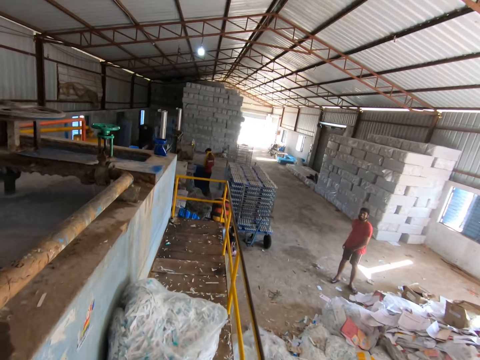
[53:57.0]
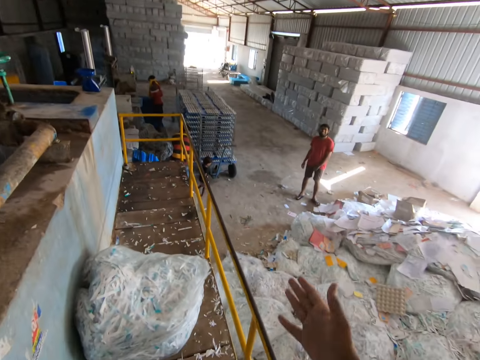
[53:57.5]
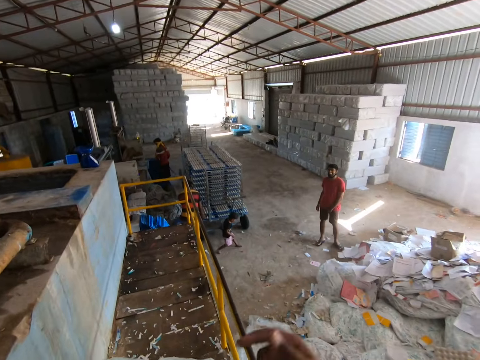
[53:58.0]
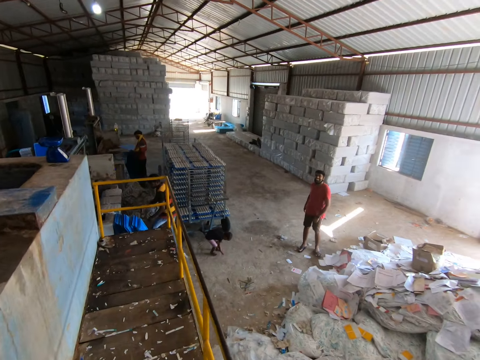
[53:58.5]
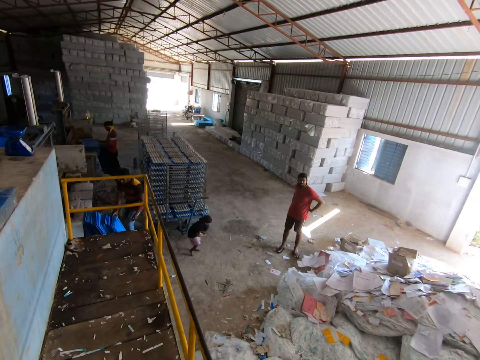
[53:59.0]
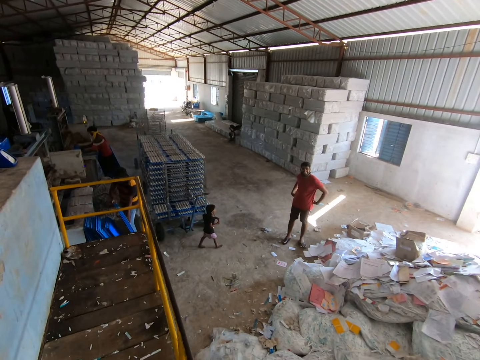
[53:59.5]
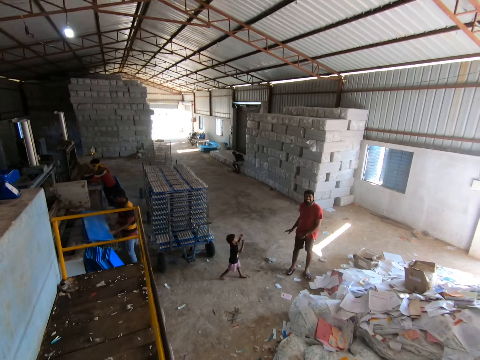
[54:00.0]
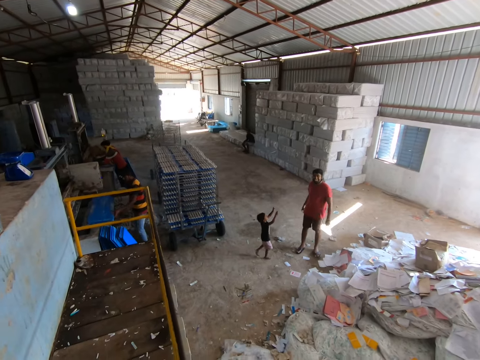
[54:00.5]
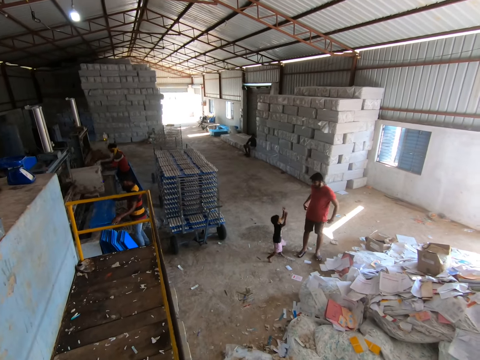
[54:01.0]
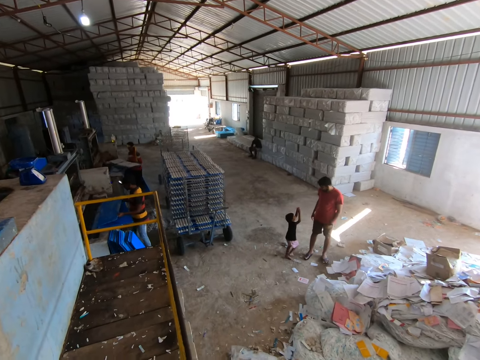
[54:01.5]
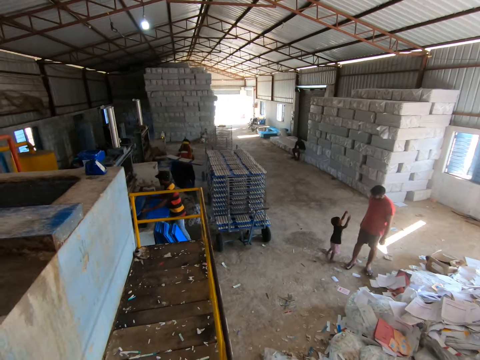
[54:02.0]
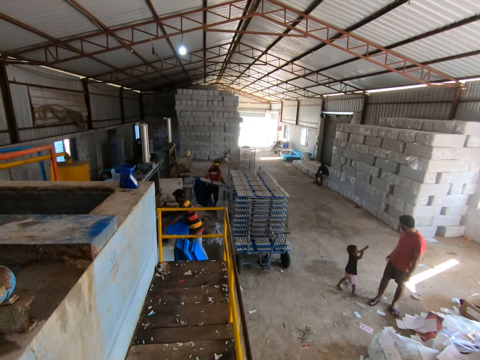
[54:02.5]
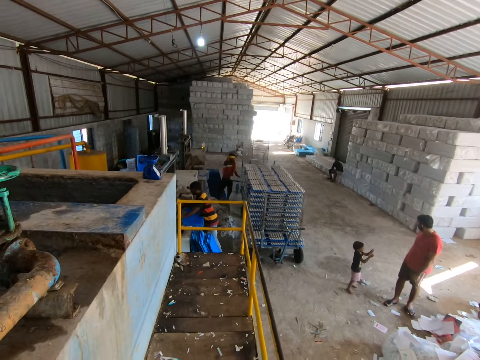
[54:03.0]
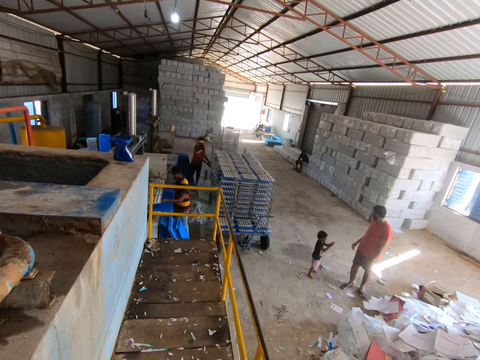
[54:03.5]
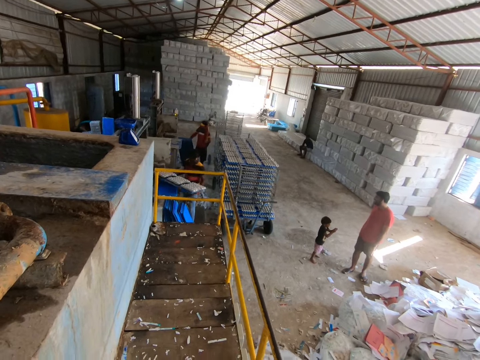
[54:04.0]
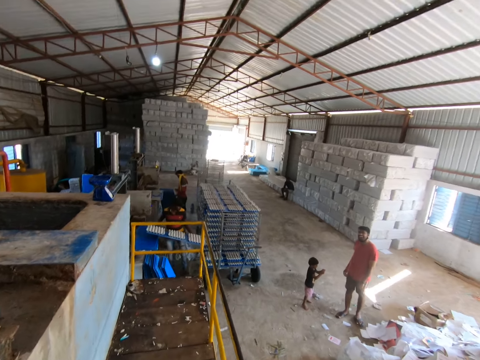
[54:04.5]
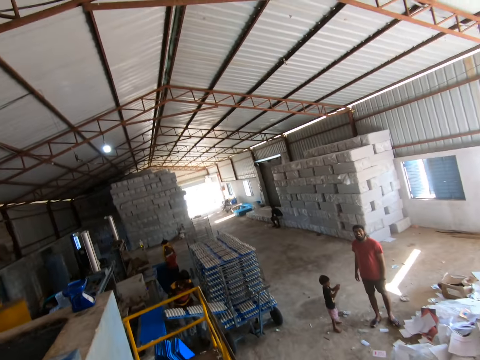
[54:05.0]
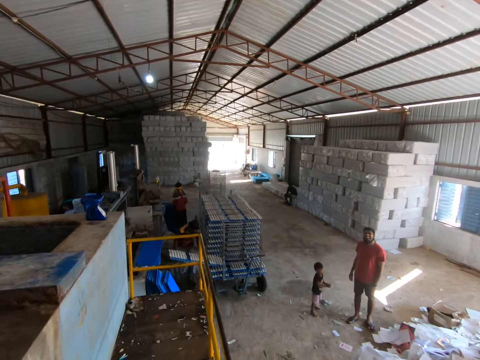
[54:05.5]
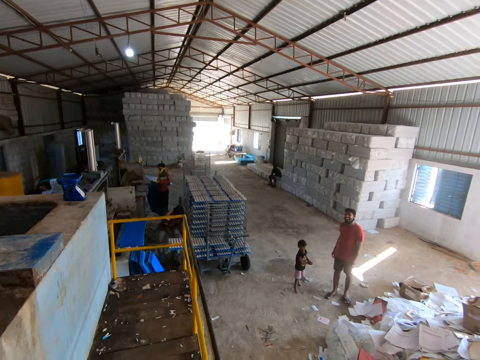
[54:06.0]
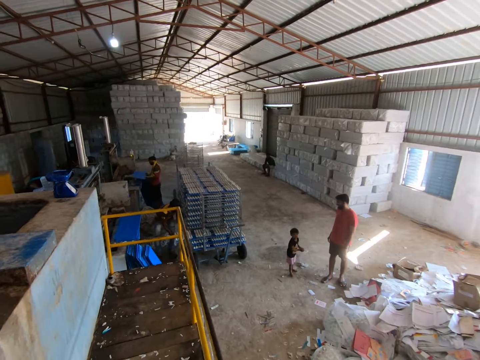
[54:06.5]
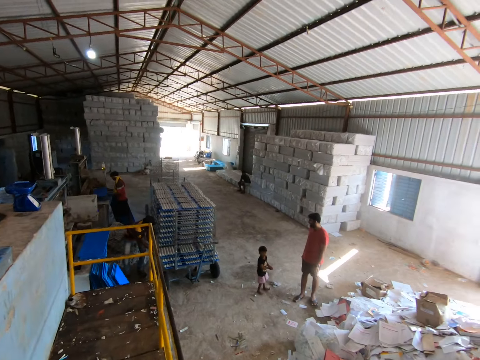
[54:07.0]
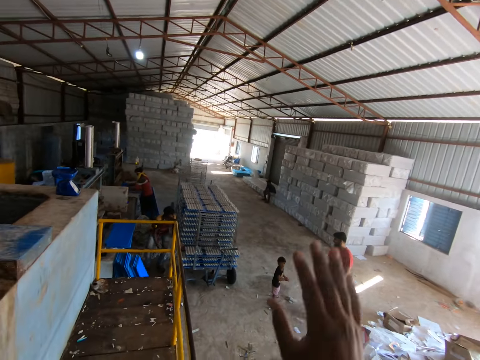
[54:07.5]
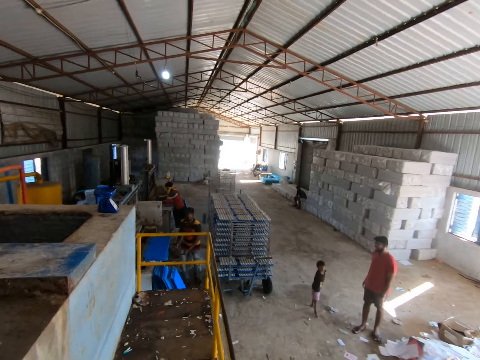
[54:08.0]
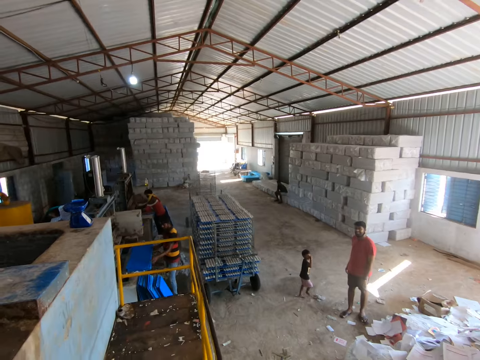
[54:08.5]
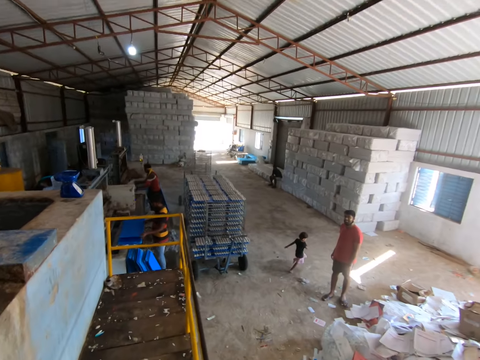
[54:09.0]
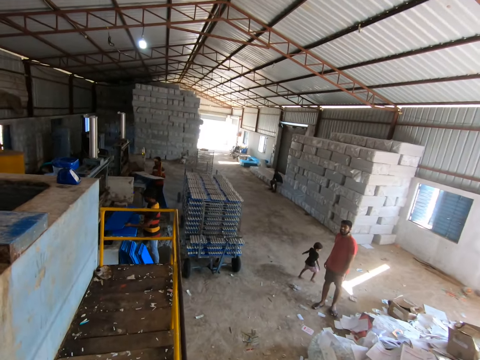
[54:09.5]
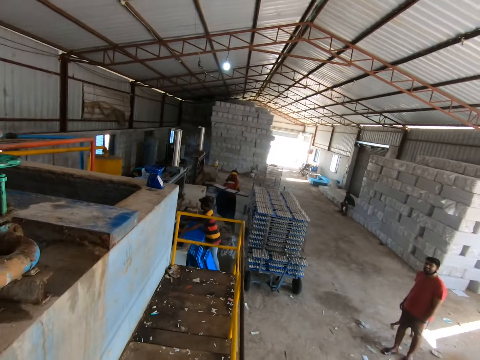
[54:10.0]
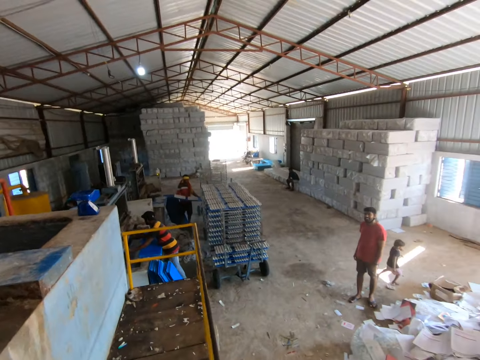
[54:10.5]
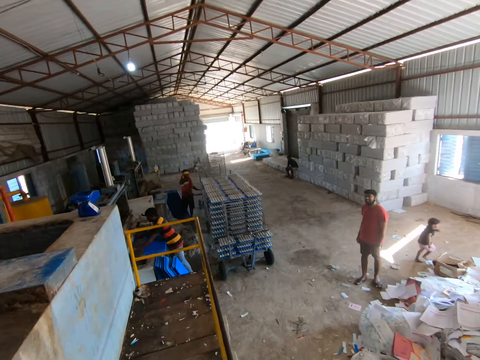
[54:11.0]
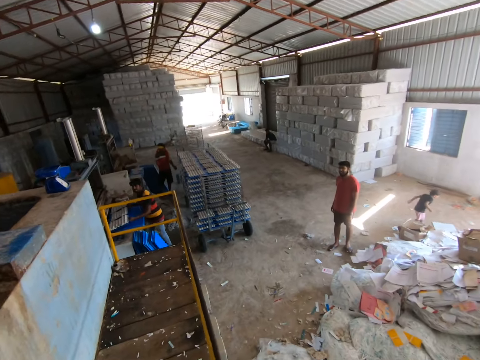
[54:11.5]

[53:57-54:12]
A man holds his shirt with both hands. A boy interacts with the man. Another man puts the board in the egg crate making machine with both hands. A third man puts a board with the egg crates in the shelf with both hands. The second man puts a board with the egg crates in the shelf with both hands. The third man puts the board in the egg crate making machine with both hands. The camera wearer makes a hand gesture. The second man puts the board in the egg crate making machine with both hands. The third man puts a board with the egg crates in the shelf with both hands.

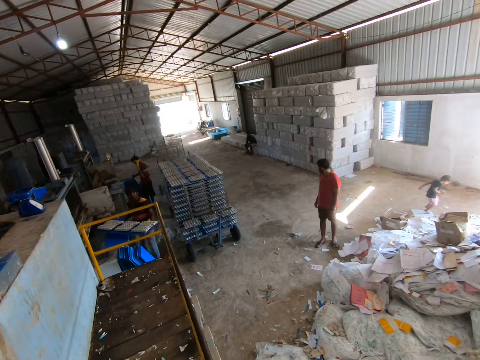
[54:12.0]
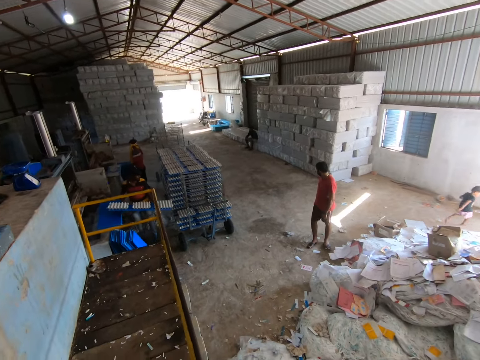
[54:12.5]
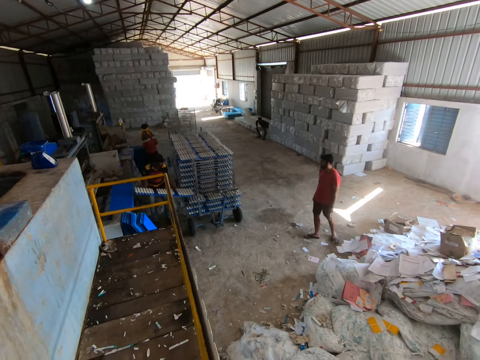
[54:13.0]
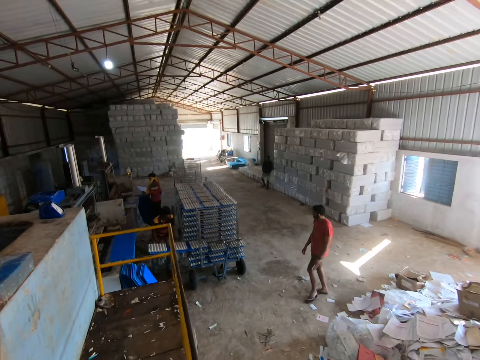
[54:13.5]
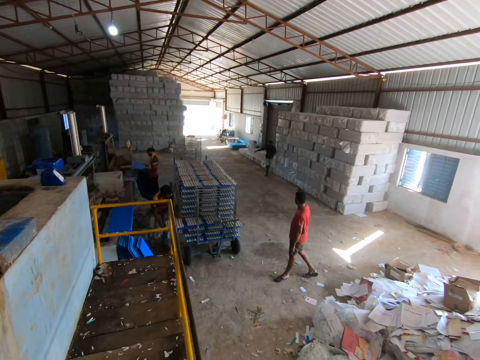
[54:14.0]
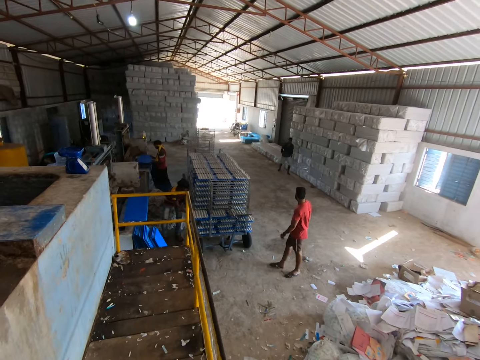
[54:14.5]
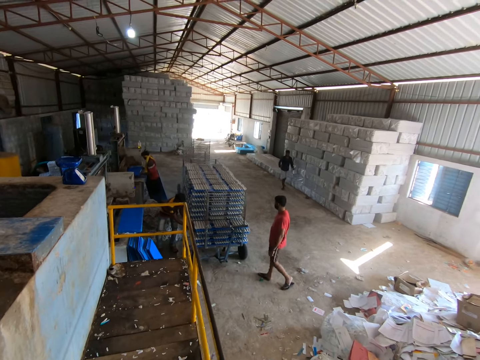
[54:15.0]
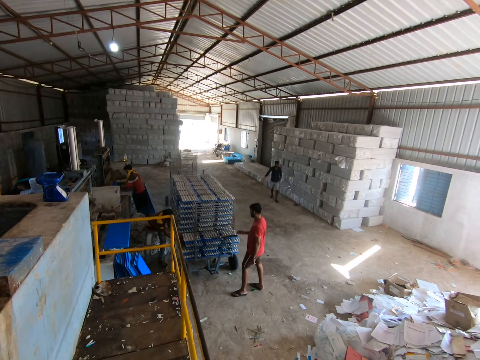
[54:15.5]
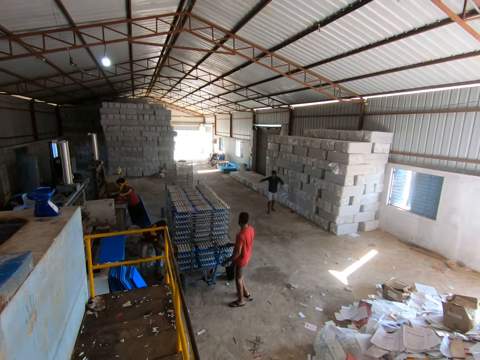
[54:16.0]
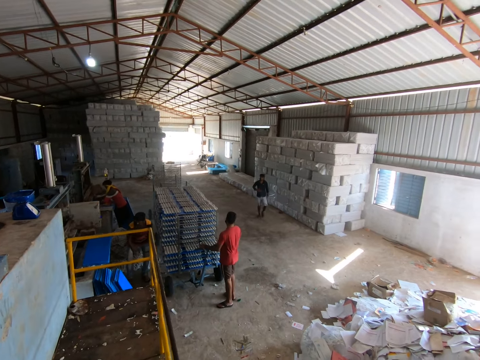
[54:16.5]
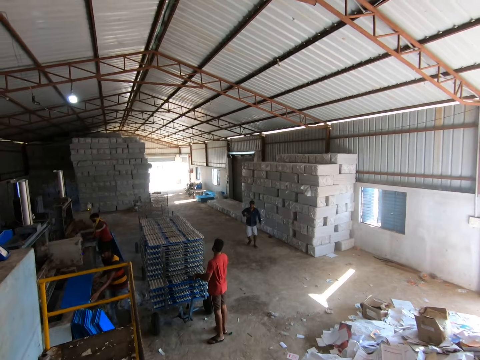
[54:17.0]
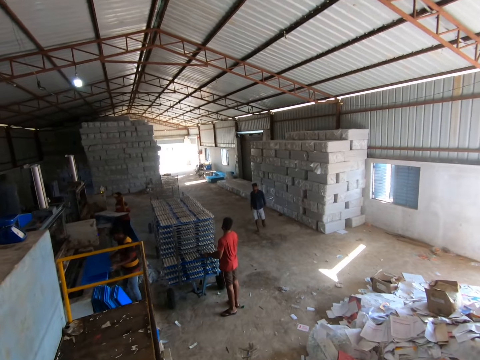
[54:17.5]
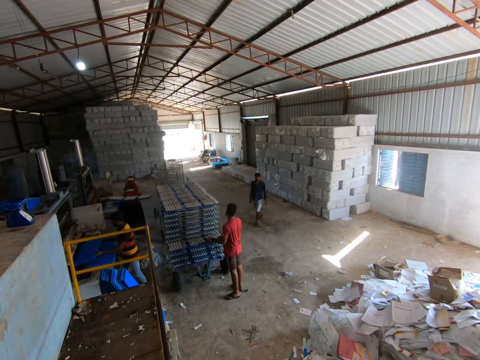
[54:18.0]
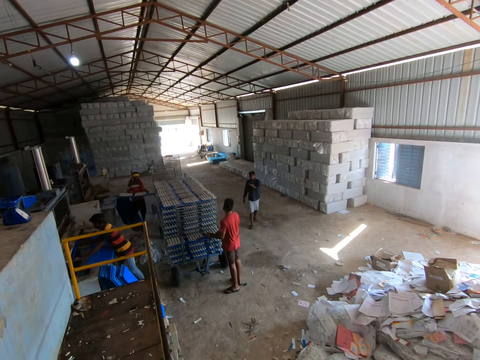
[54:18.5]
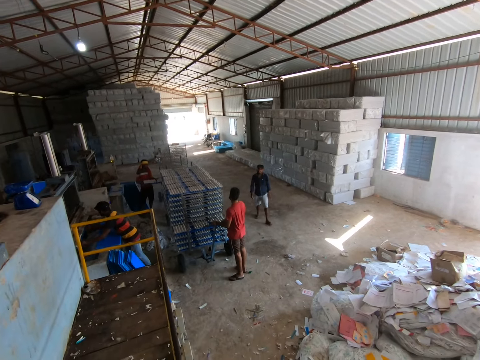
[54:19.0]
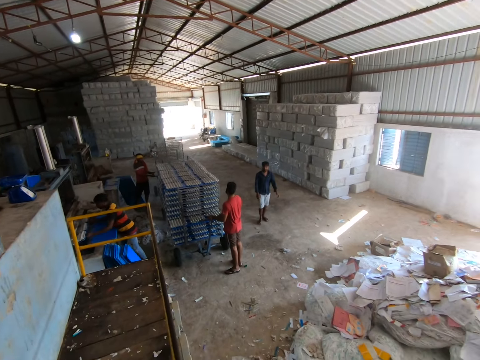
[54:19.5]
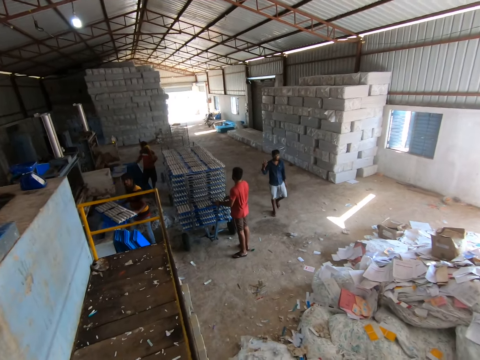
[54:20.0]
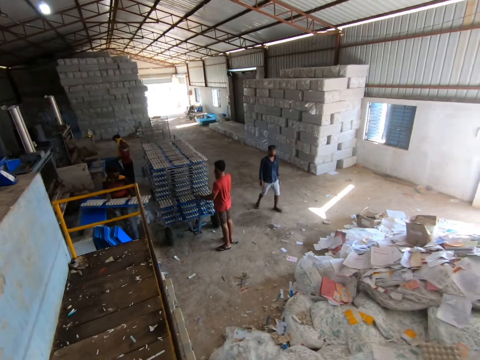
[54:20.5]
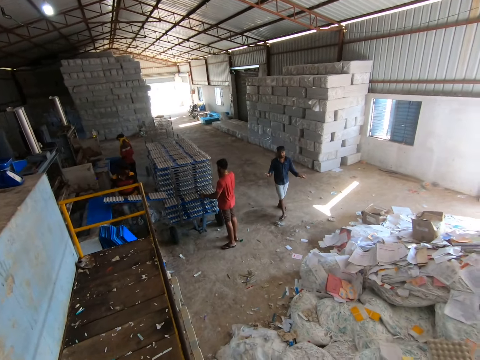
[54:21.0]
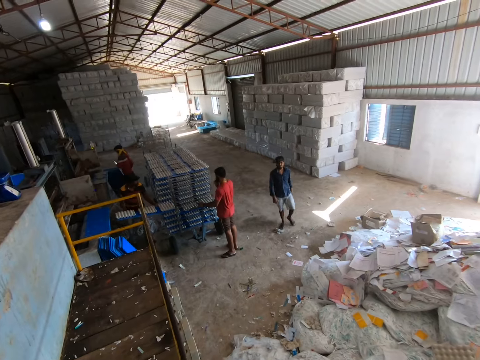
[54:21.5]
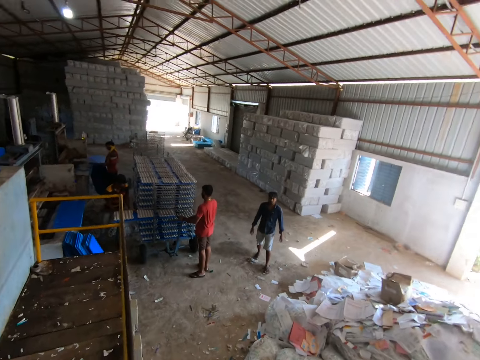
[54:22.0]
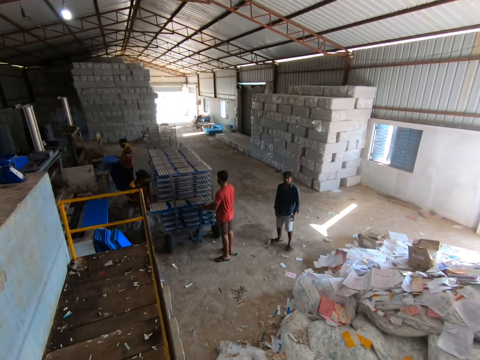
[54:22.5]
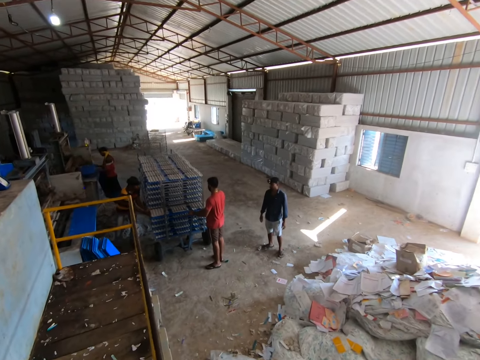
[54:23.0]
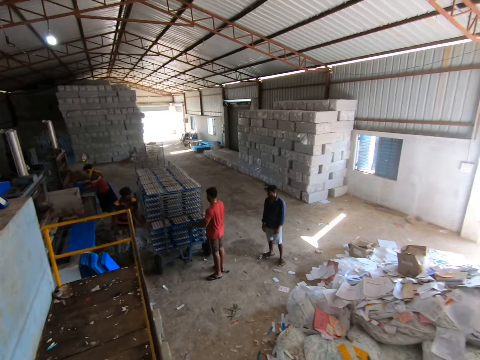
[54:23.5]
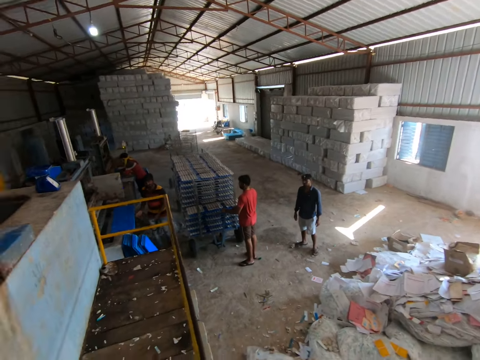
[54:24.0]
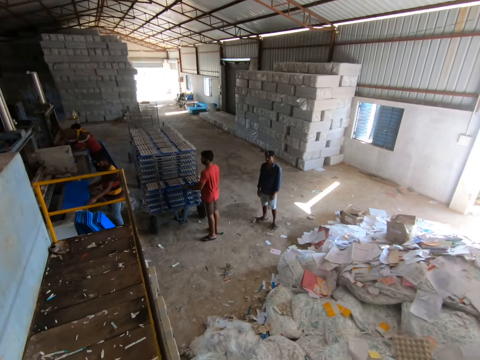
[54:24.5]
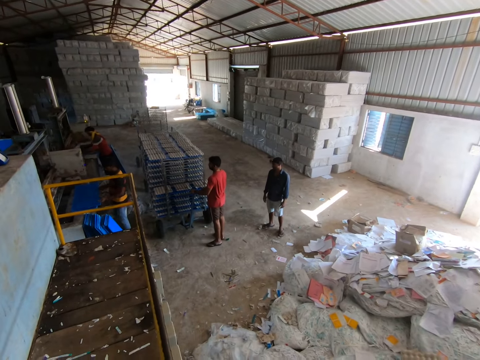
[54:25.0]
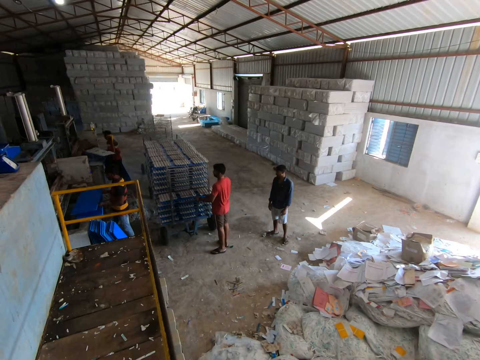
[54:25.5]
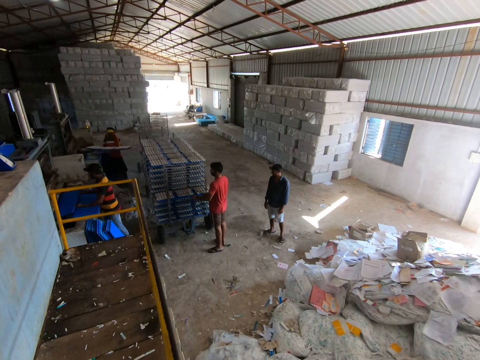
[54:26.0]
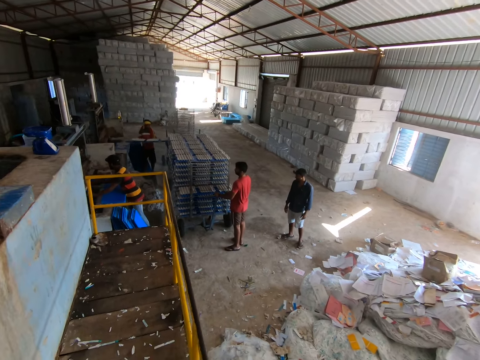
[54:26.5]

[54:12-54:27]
A man puts the board in the egg crate making machine with both hands. Another man puts a board with the egg crates in the shelf with both hands. A third man places his right hand on the handle of the rack. The third man interacts with a fourth man and places his left hand on the handle of the rack. The second man removes the tray of molded crate from the crate molder with both hands. The first man picks up a tray from the stack of trays with both hands and places the tray in both hands into the crate molder. The second man places the tray of crates in both hands into the rack. The first man removes the tray of molded crate from the crate molder with both hands. A fifth man converses with the camera wearer. The first man places the tray of crates in both hands into the rack. The second man picks up a tray from the stack of trays with both hands and places the tray in both hands into the crate molder. The camera wearer converses with the fifth man. The first man picks up a tray from the stack of trays with both hands. The second man removes the tray of molded crate from the crate molder with both hands. The first man places the tray in both hands into the crate molder. The second man places the tray of crates in both hands into the rack.
